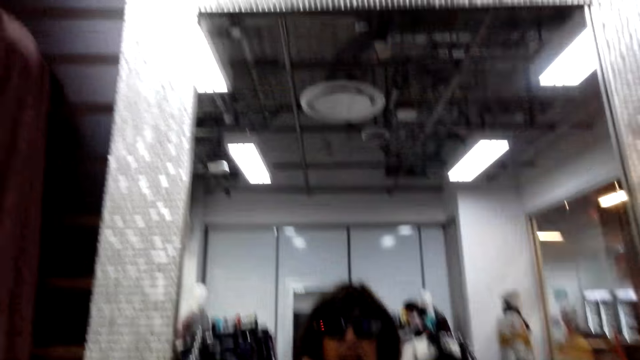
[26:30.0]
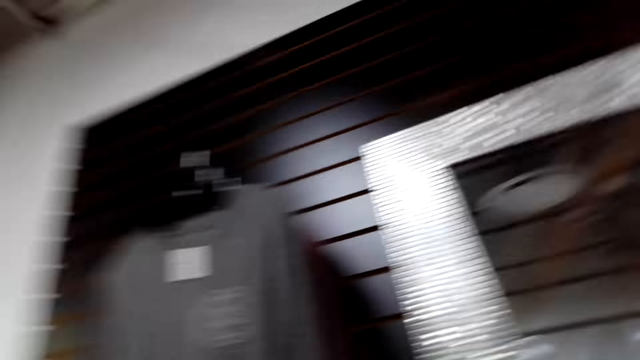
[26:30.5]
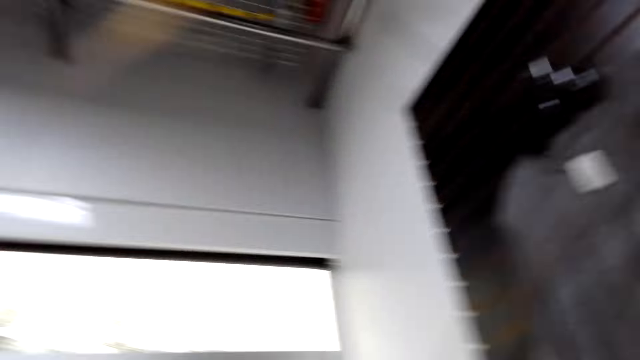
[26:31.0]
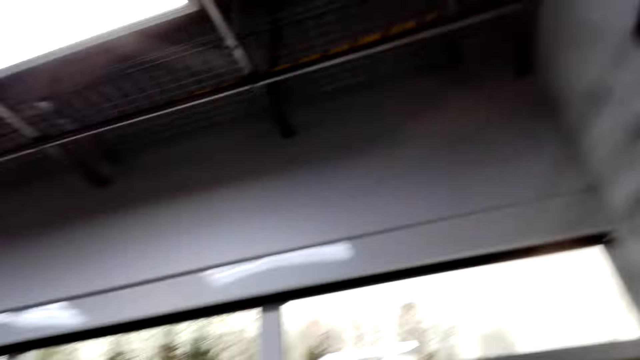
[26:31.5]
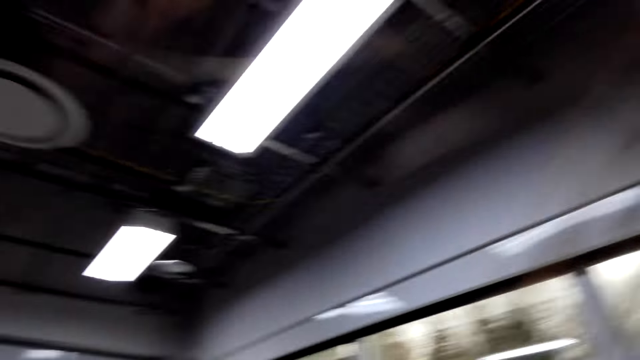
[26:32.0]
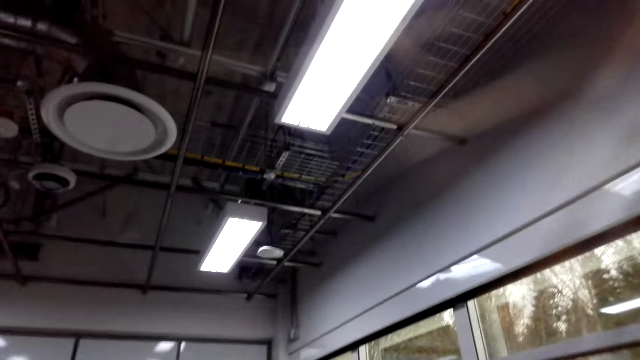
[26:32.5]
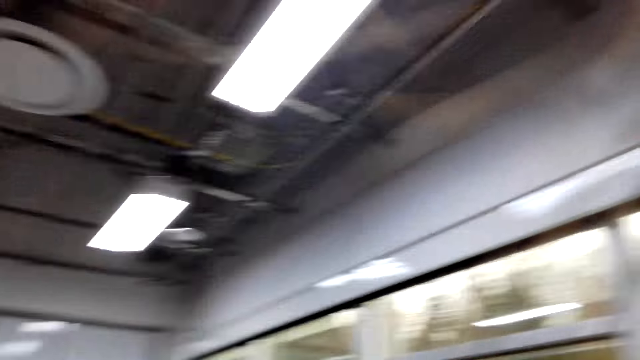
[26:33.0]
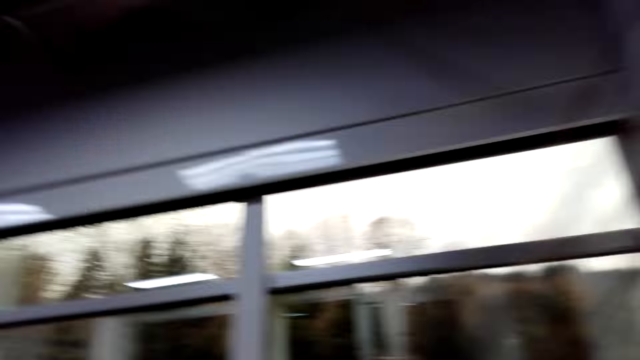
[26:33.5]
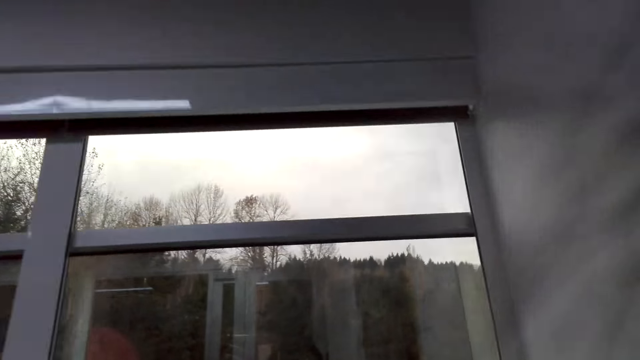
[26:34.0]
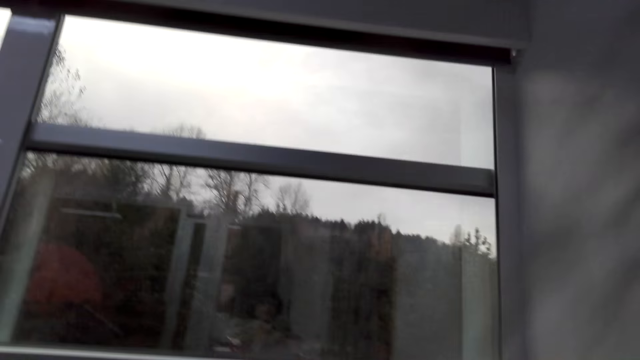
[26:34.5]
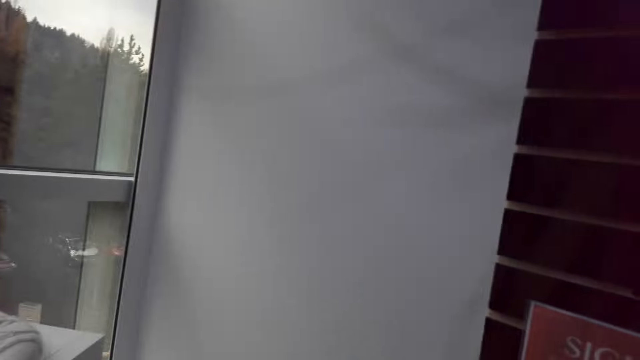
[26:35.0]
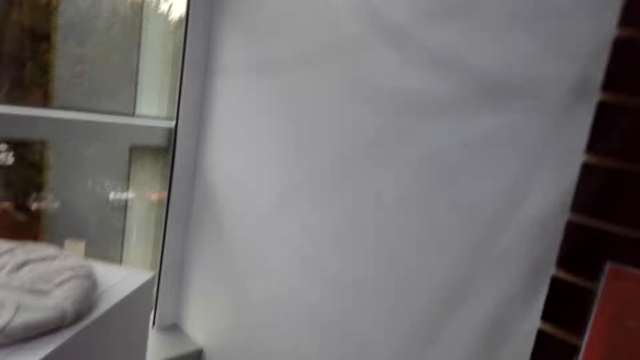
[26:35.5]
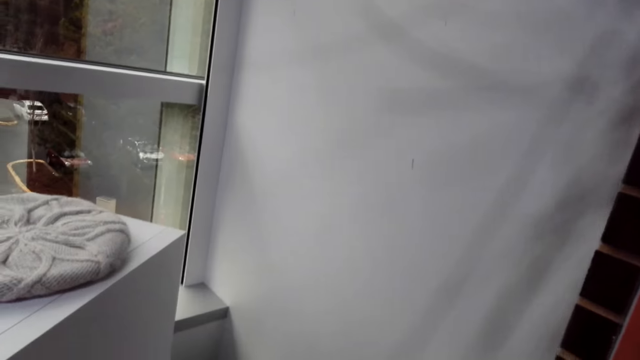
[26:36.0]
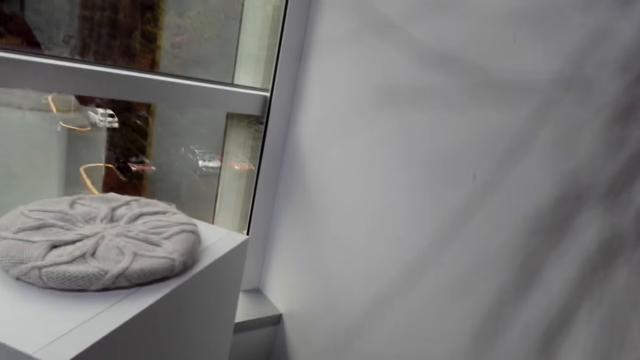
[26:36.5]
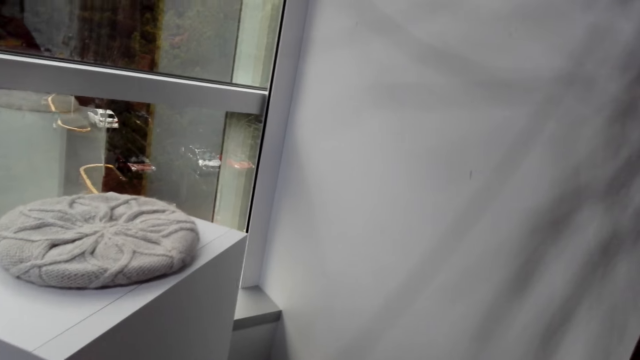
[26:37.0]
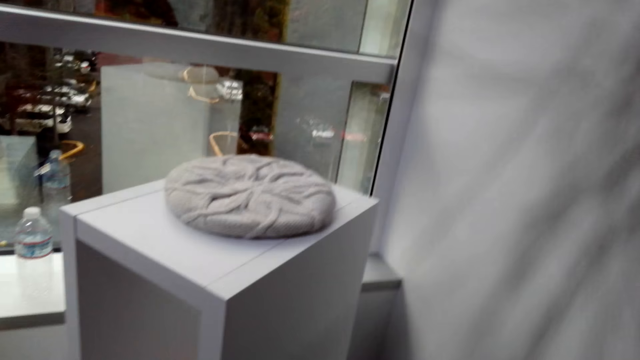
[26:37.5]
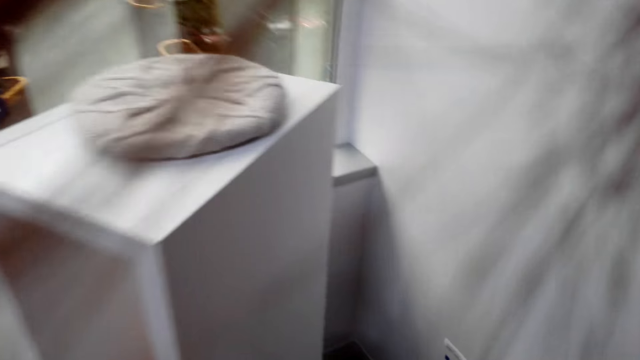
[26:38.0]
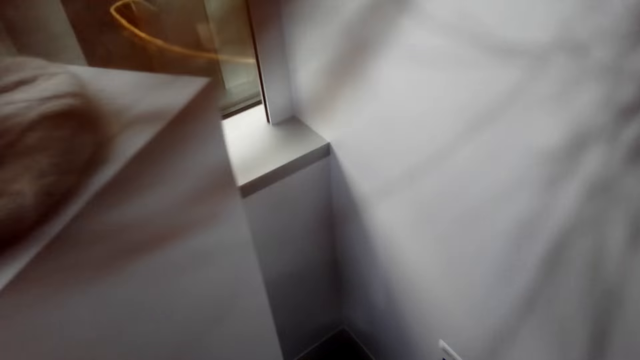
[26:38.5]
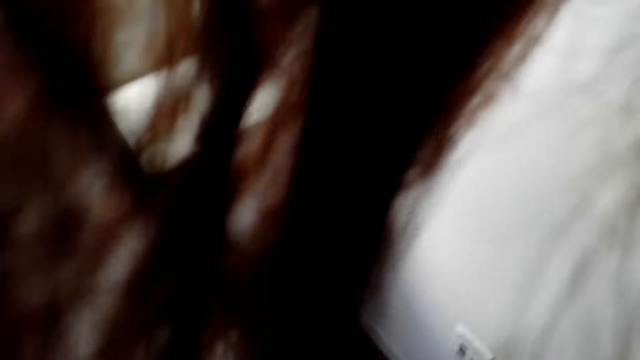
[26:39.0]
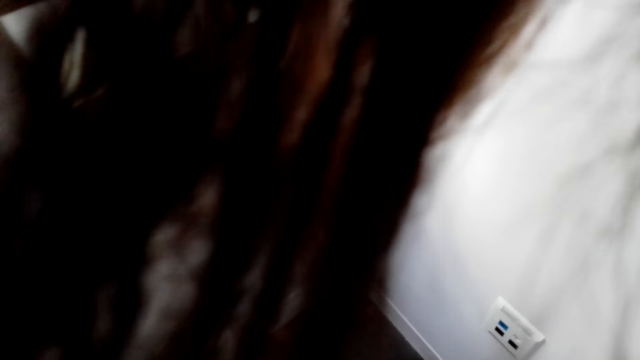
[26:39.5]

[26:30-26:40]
The camera wearer stares at the mirror. A woman with another woman discusses something with a man. The camera wearer looks around the room.

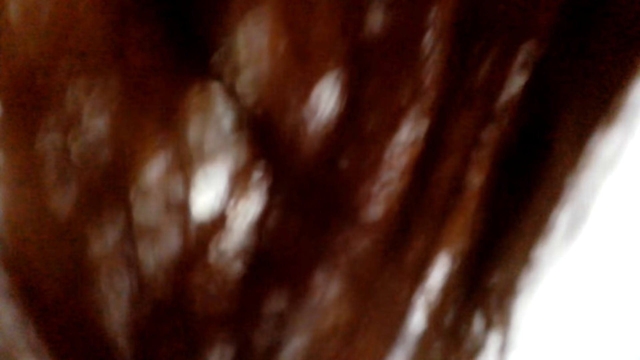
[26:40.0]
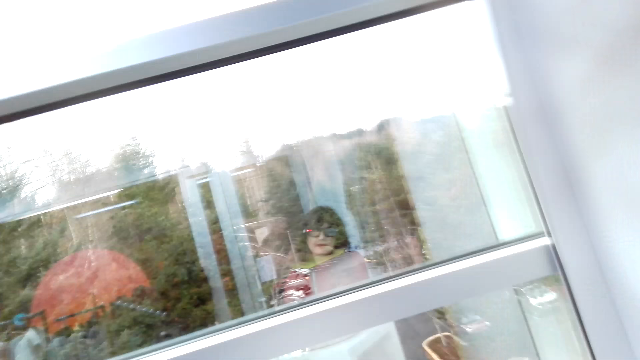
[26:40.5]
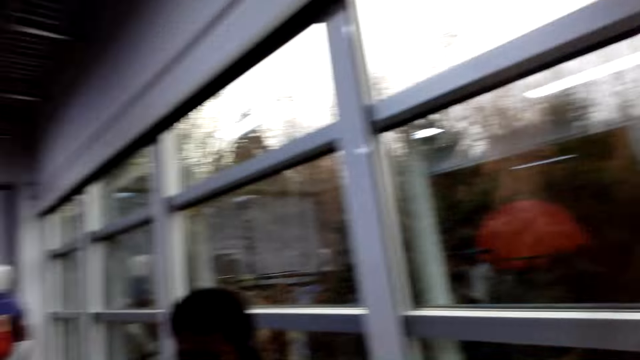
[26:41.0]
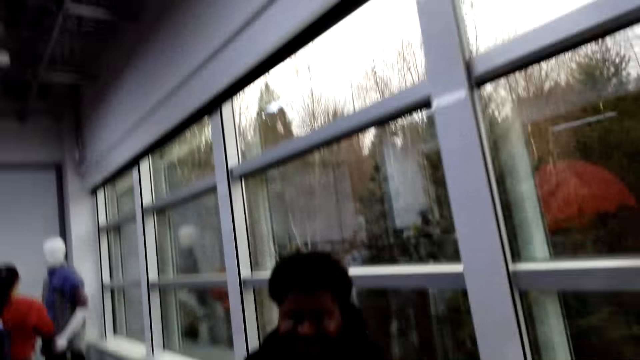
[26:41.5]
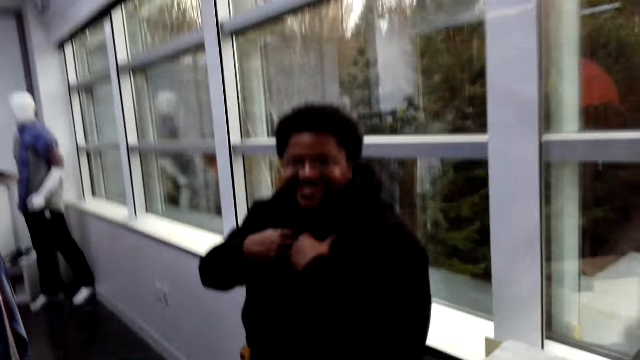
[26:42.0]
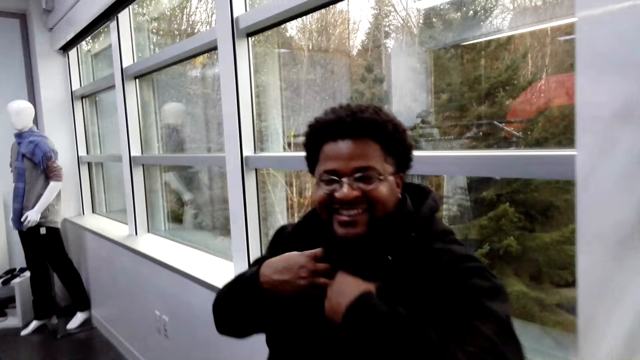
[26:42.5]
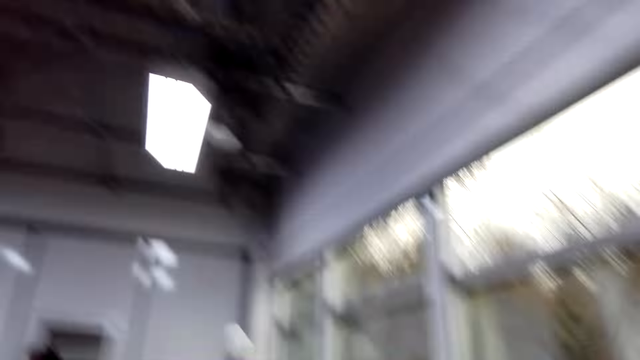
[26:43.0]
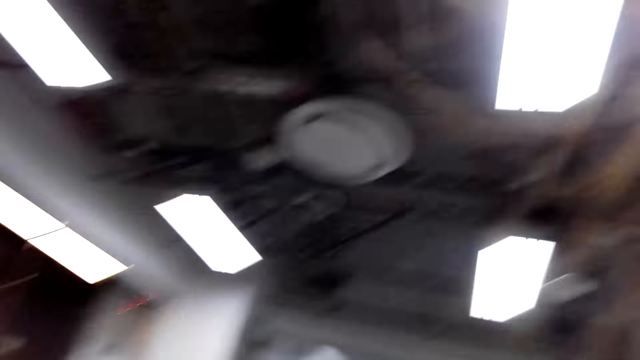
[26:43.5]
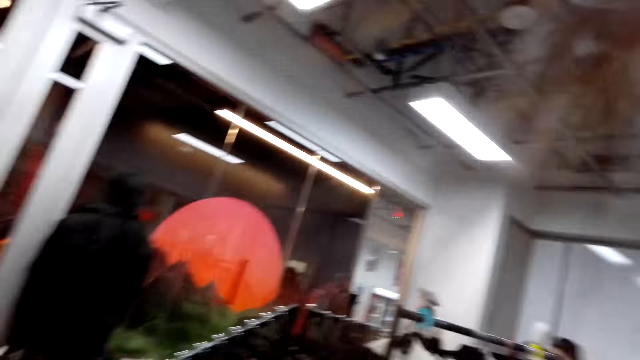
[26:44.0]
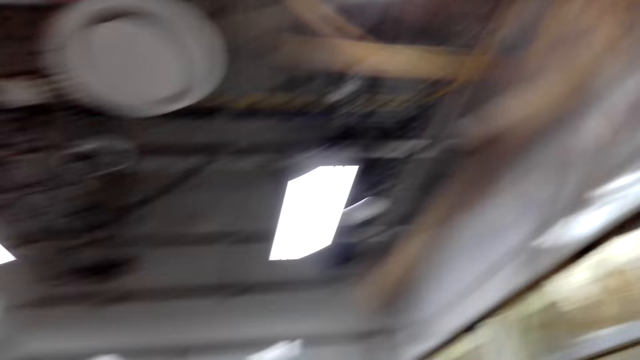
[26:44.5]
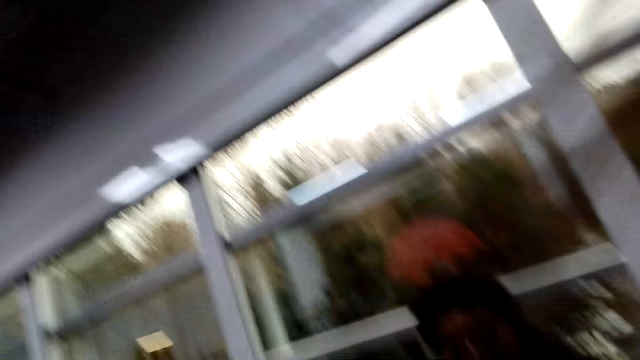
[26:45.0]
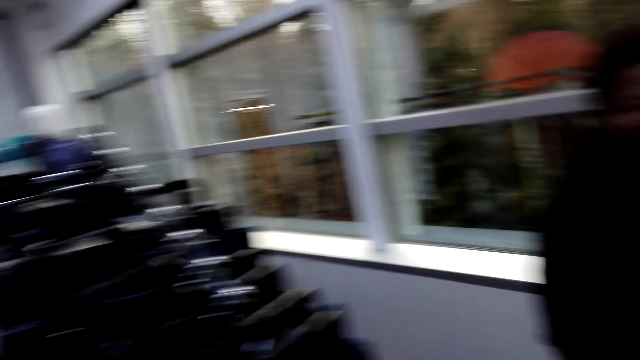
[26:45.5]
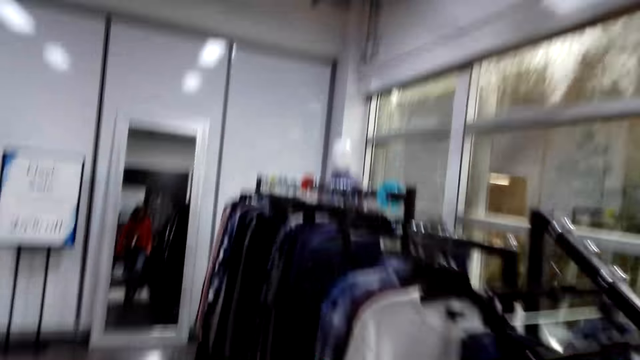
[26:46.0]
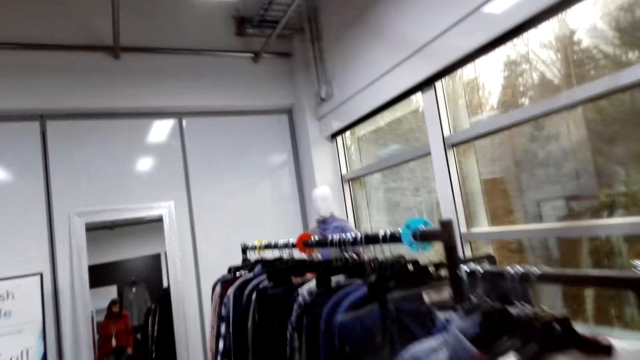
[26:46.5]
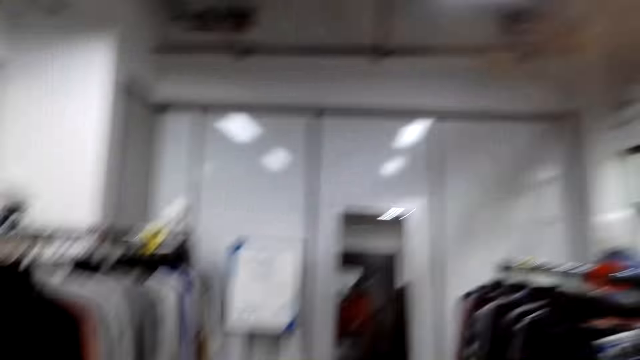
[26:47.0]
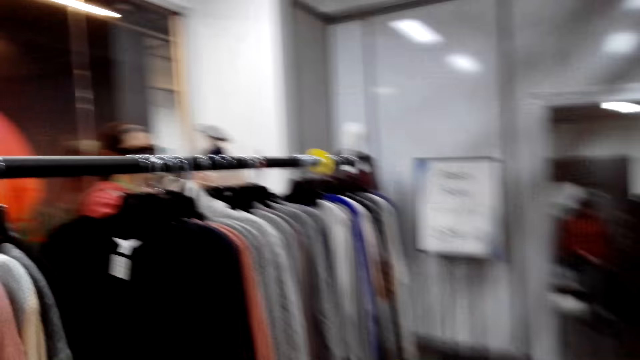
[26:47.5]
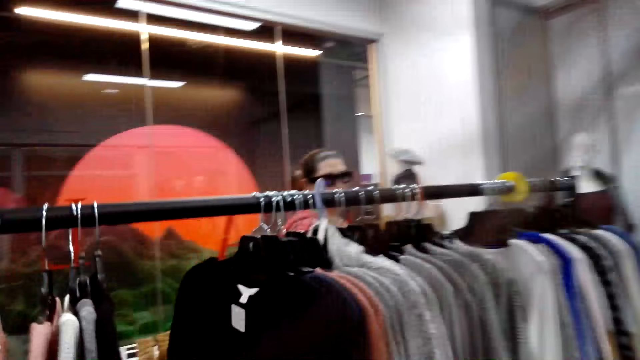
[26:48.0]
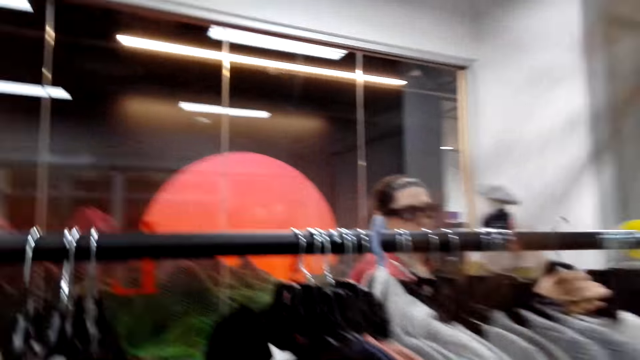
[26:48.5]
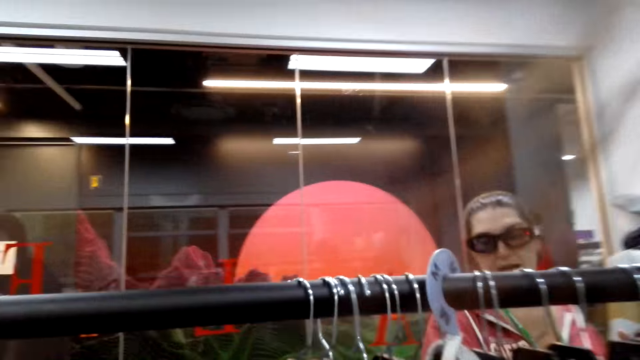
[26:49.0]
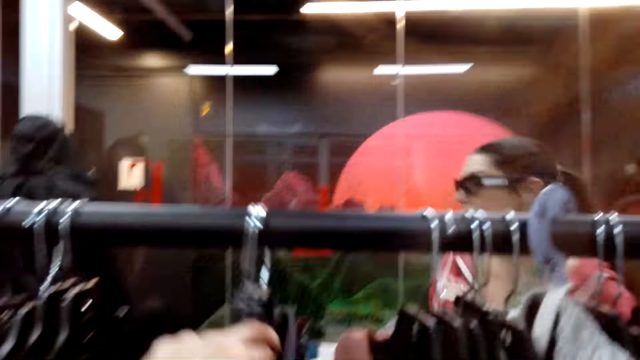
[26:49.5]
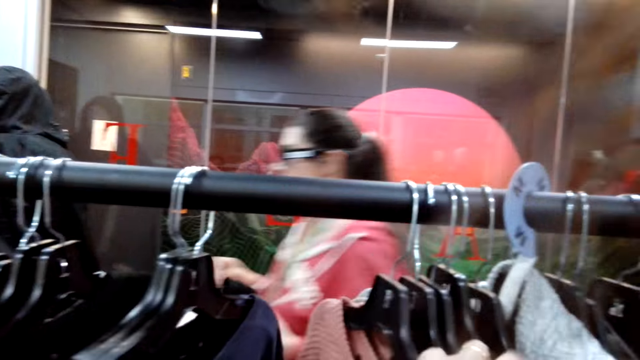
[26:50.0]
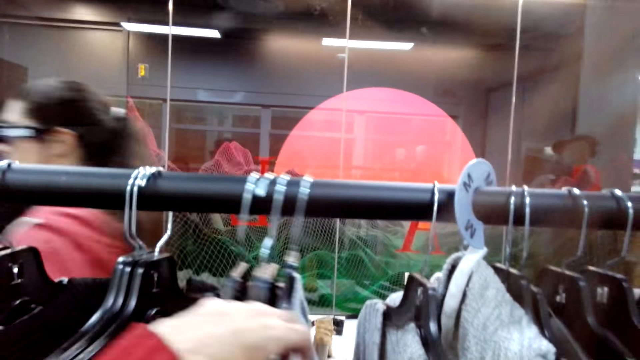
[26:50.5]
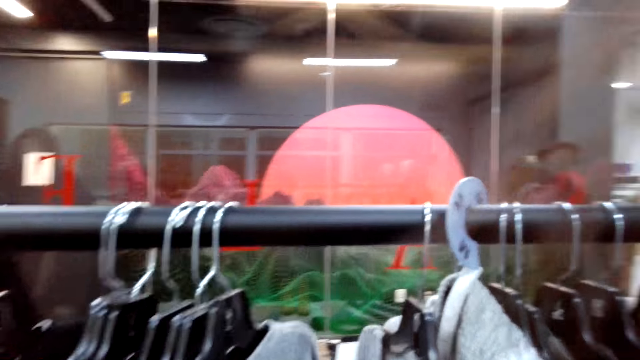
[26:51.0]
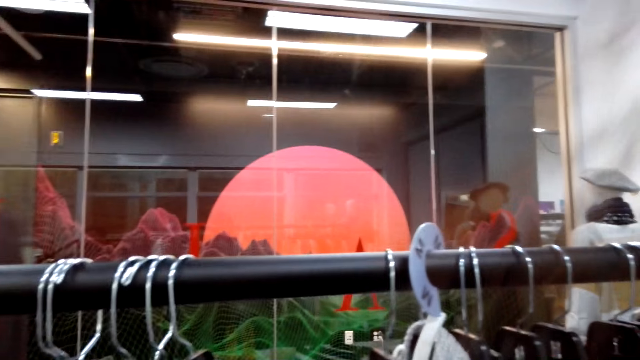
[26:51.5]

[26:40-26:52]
The camera wearer talks to a man. A woman moves around with another woman in the shop. The camera wearer looks around the room. They walk around the room. Another man walks around the room.
